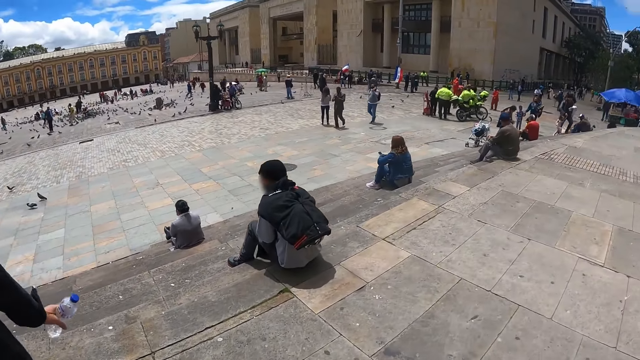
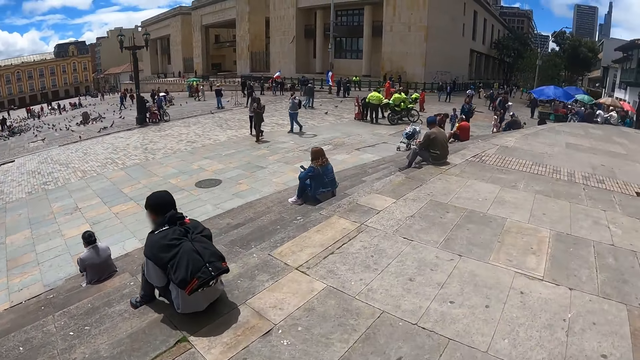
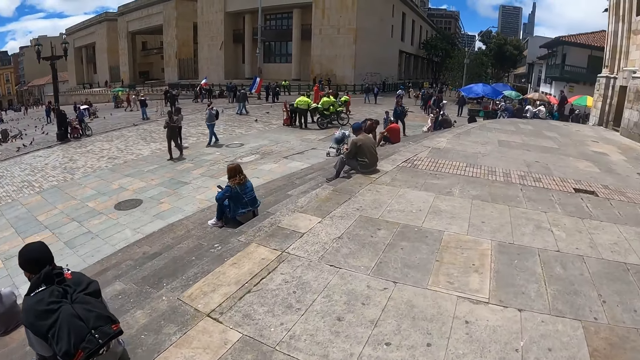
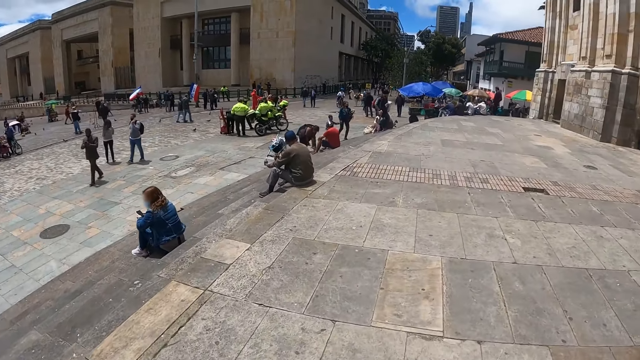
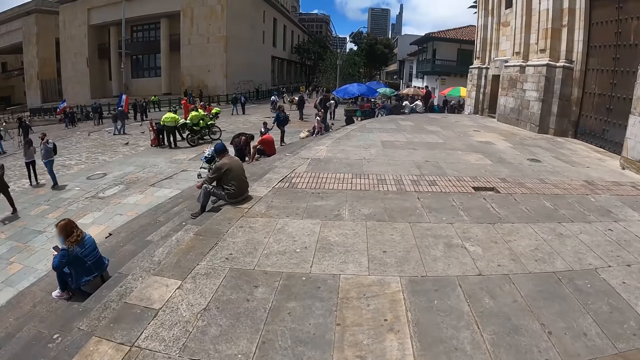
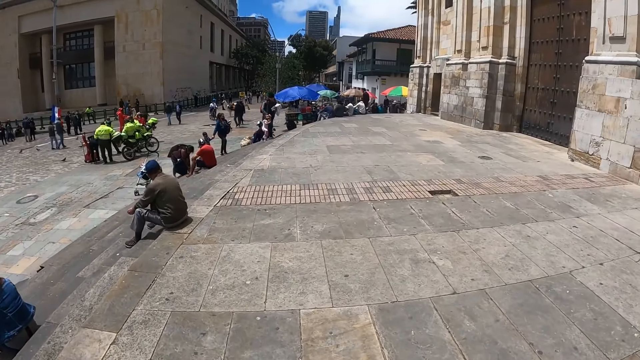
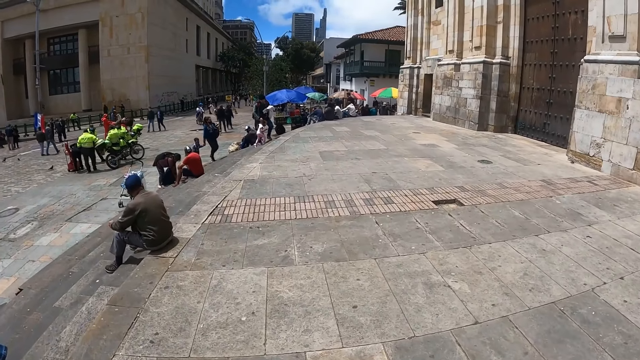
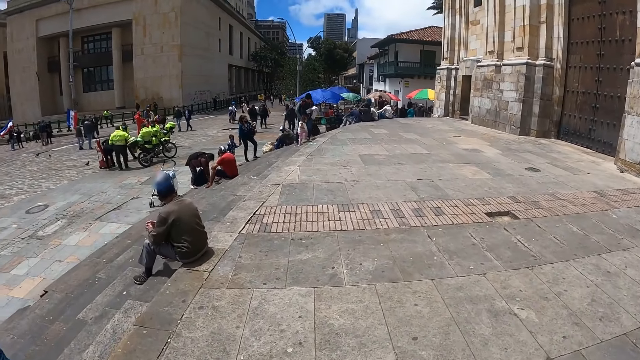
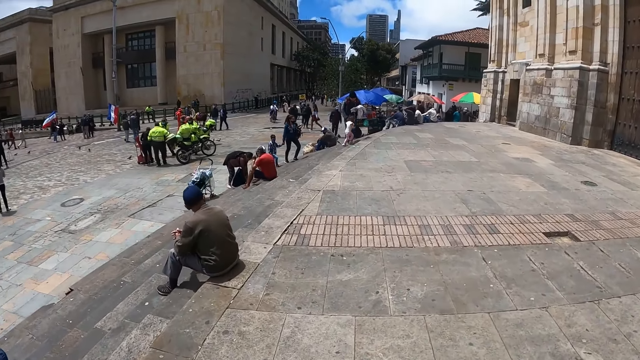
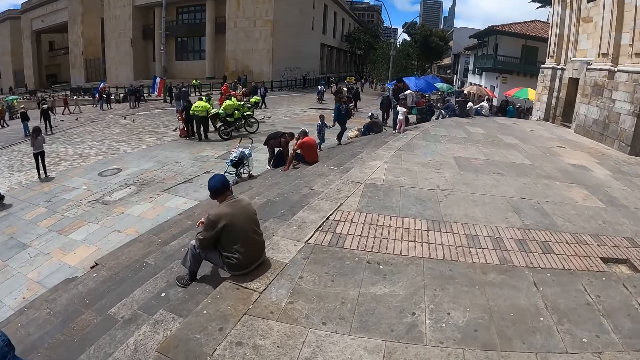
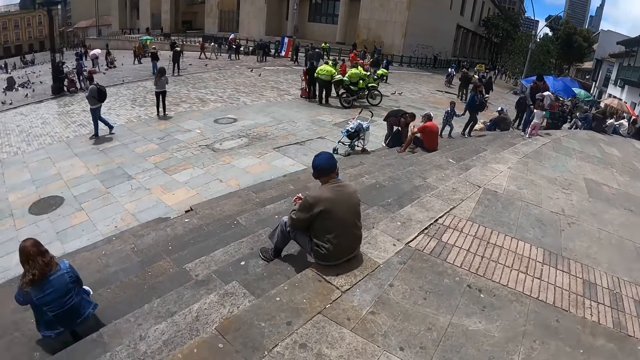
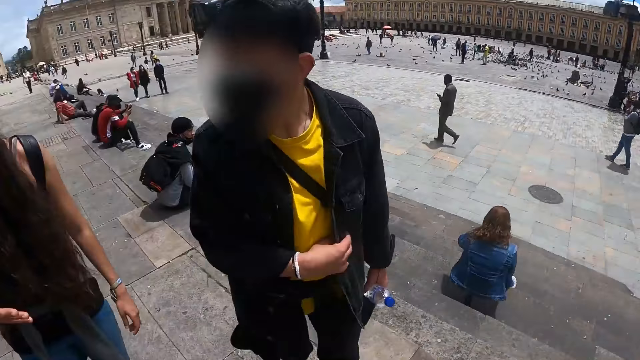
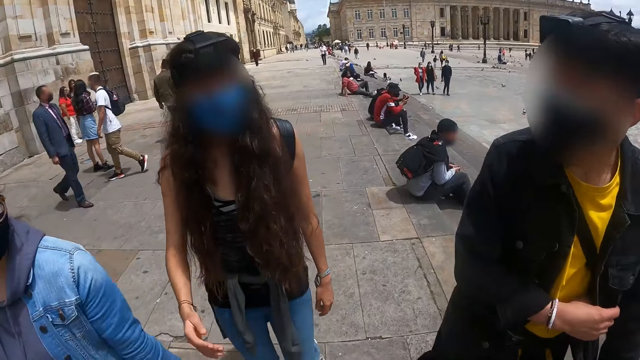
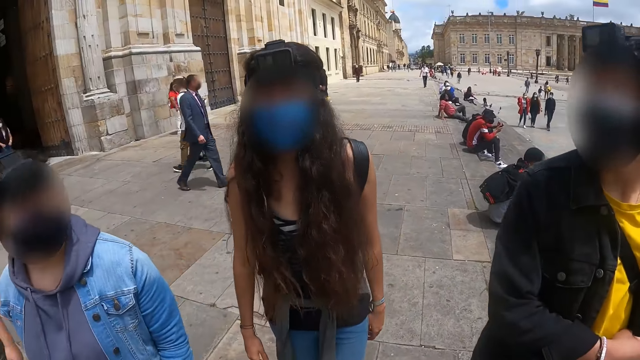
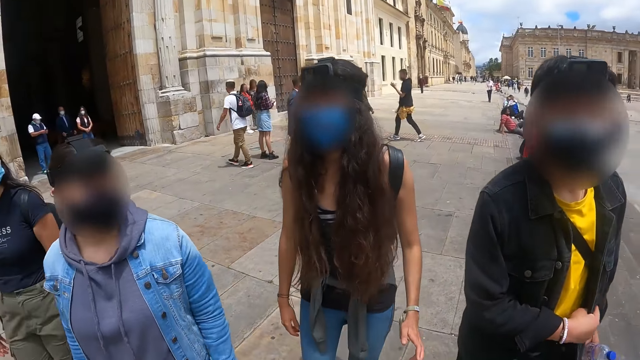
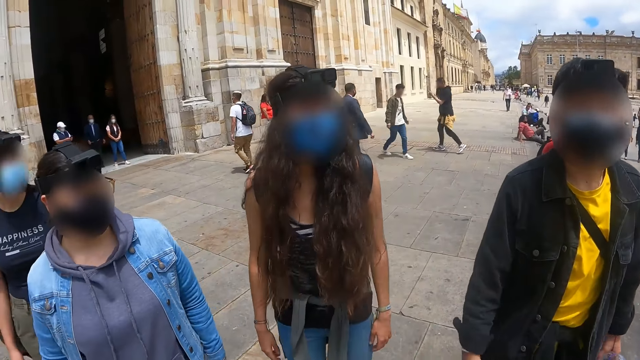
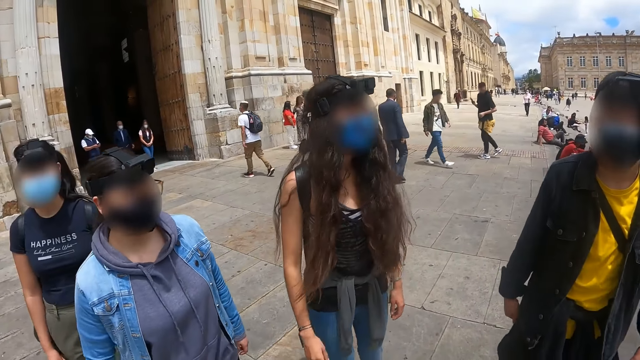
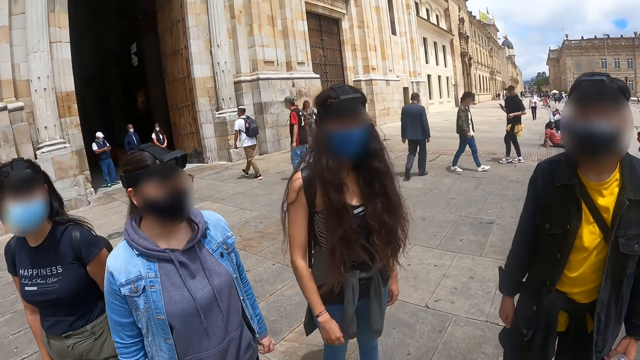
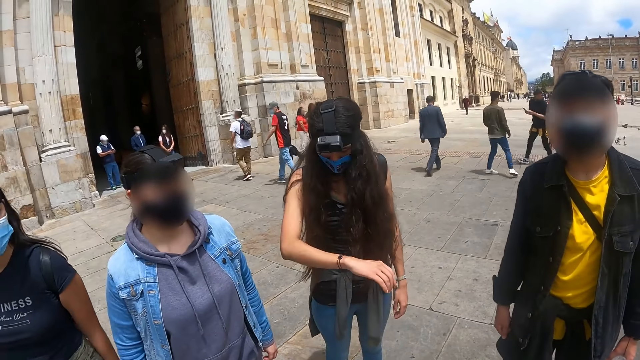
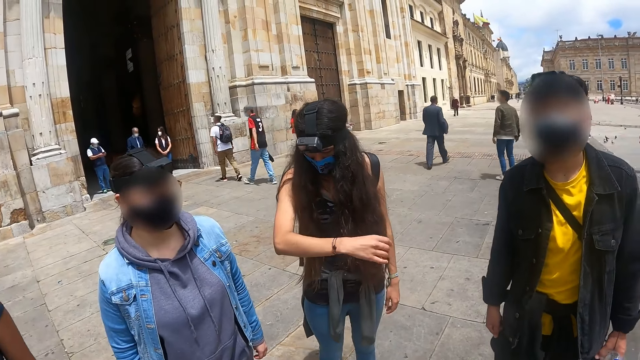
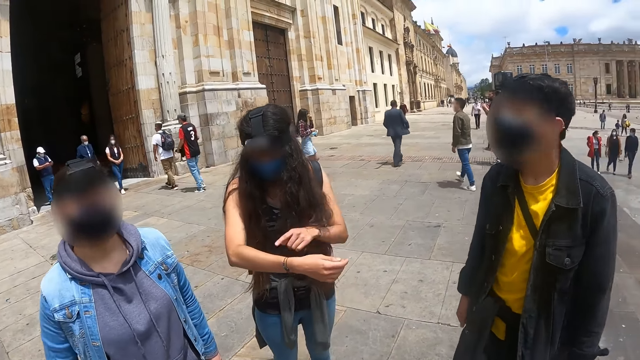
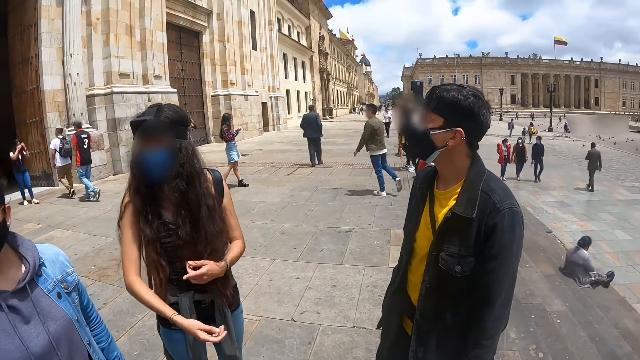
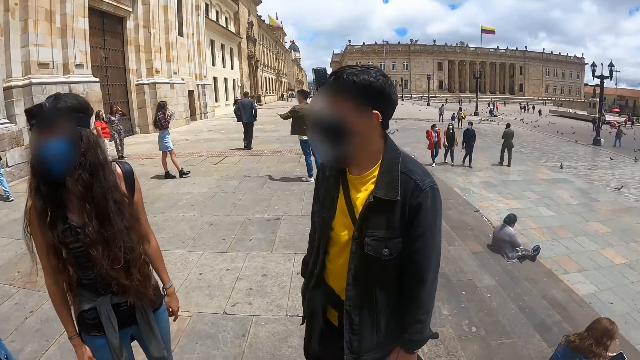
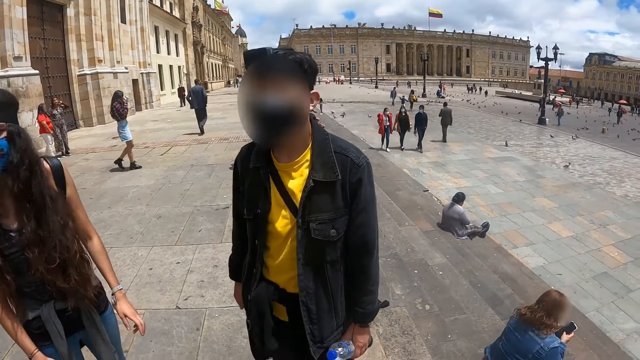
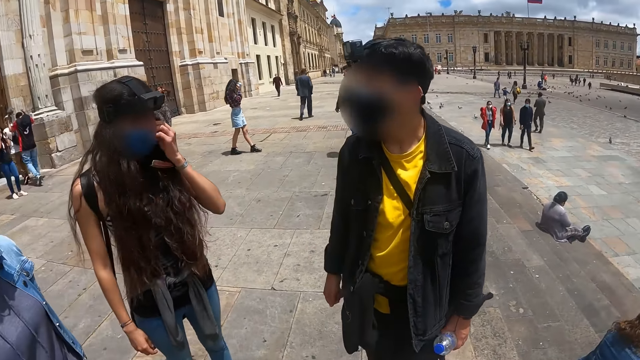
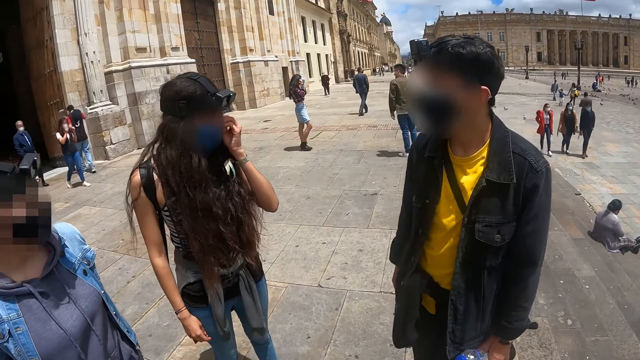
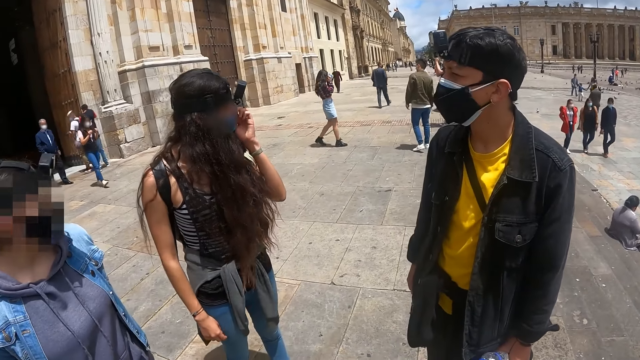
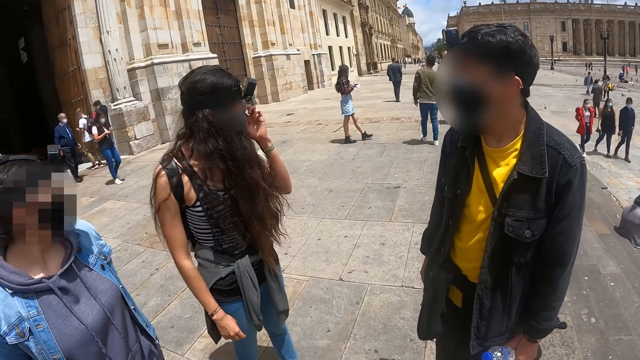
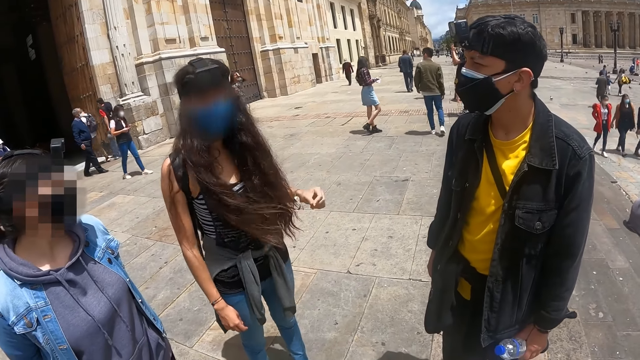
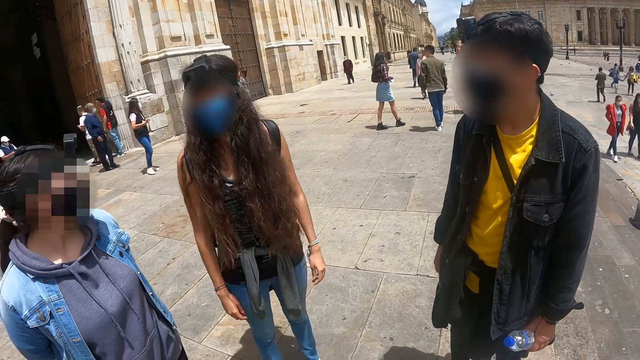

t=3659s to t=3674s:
The camera wearer turns around the street. They converse with four people. They look around the street.

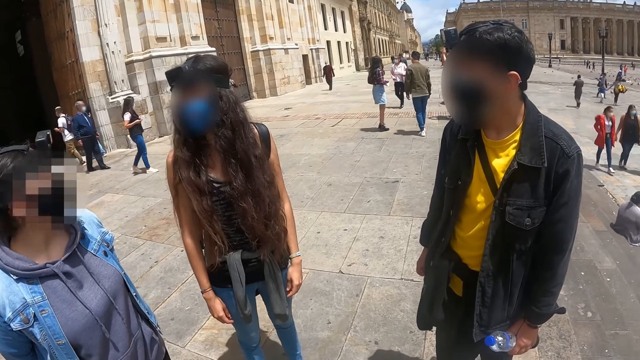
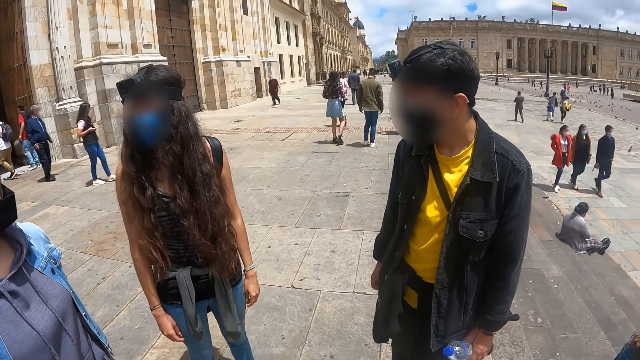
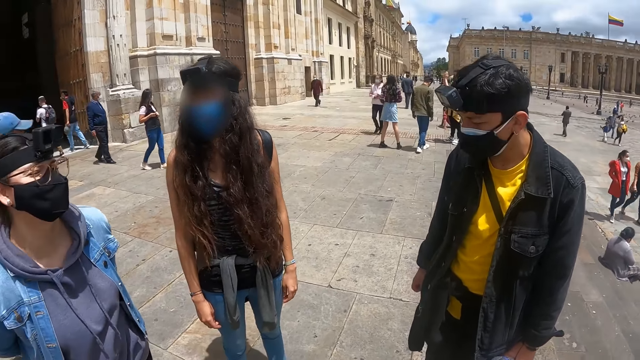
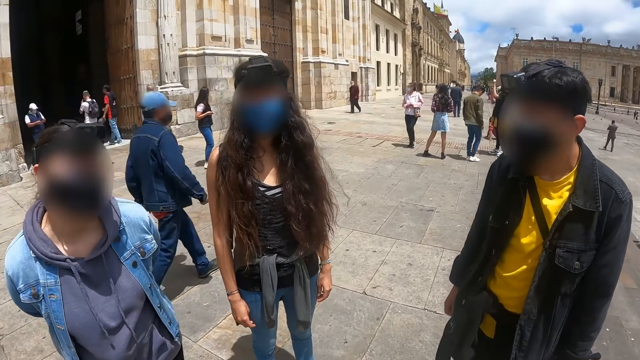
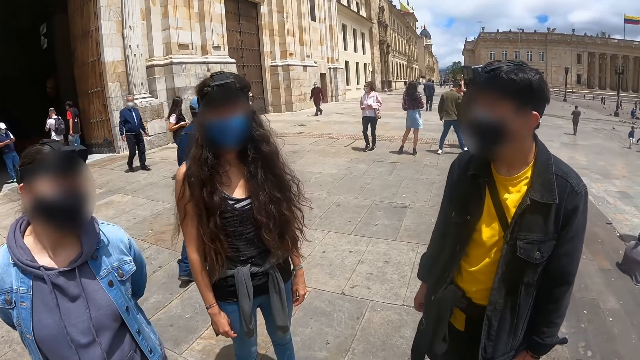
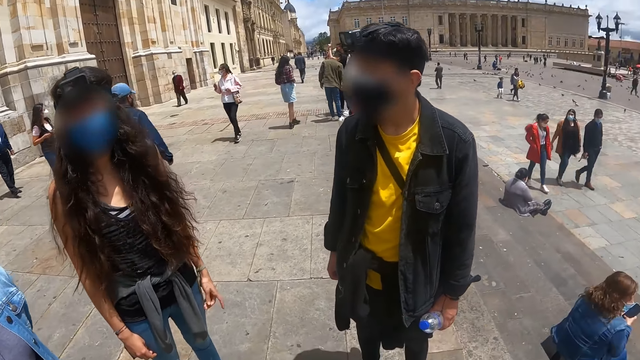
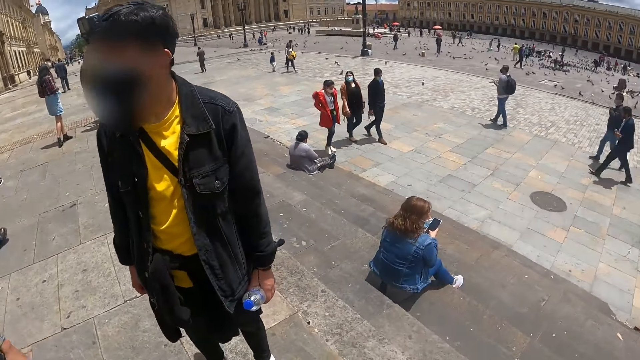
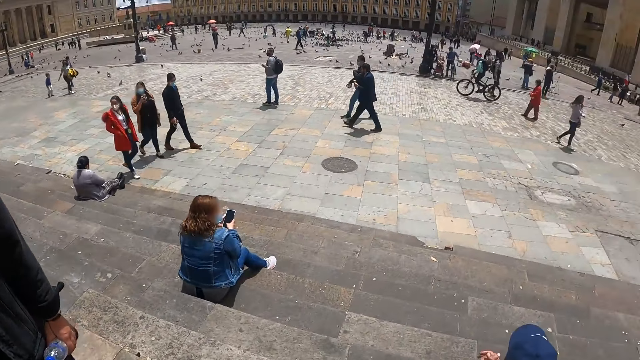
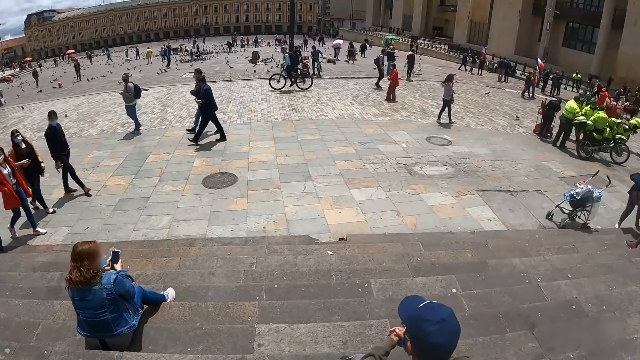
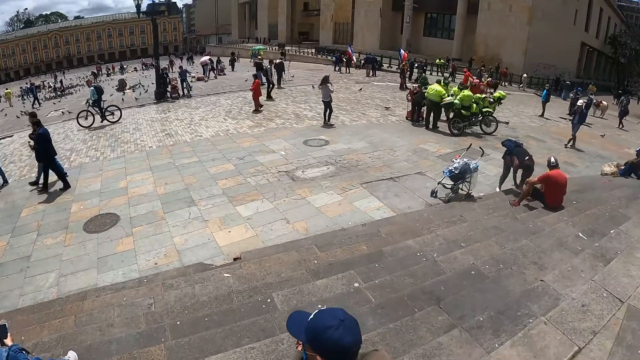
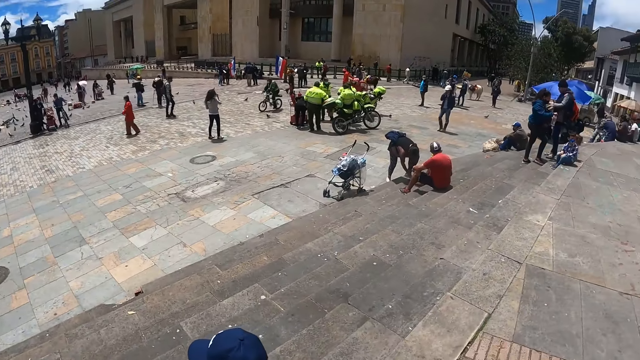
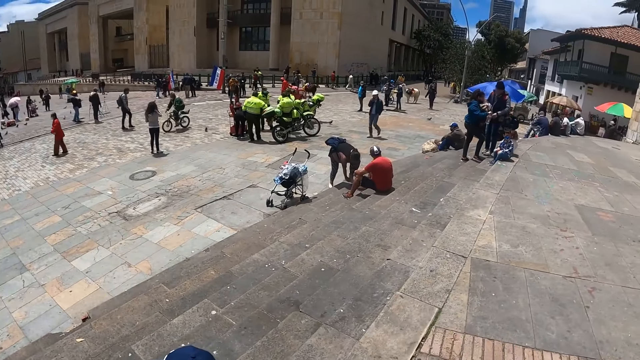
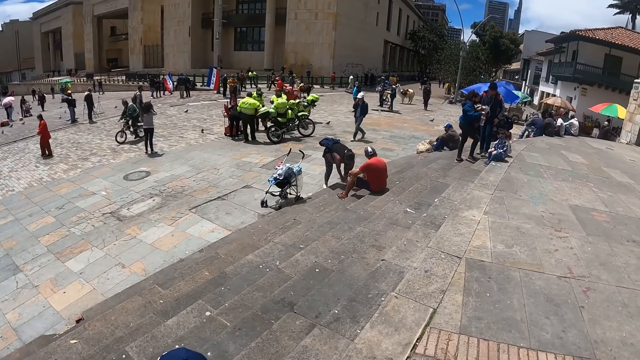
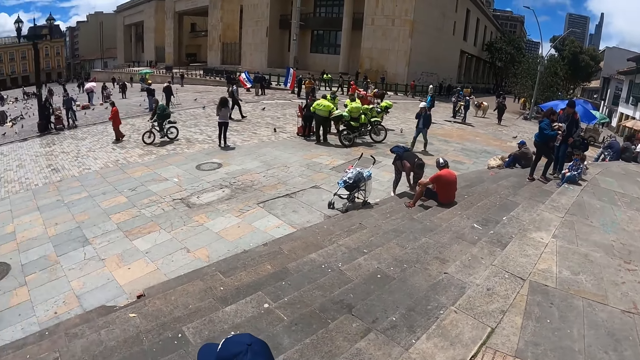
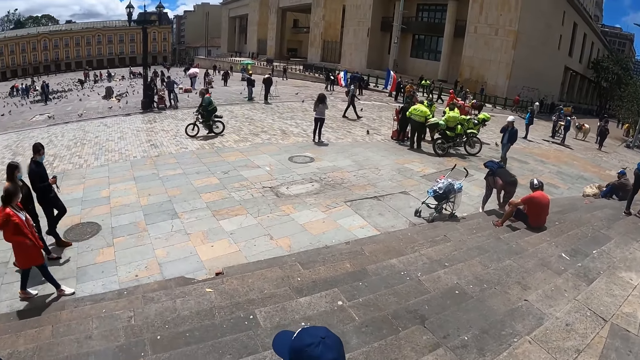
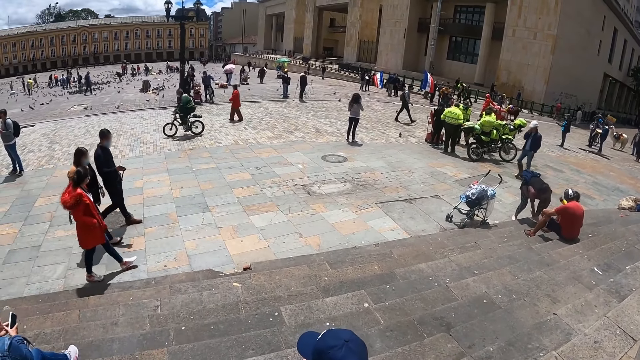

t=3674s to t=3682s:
The camera wearer turns around the street.
